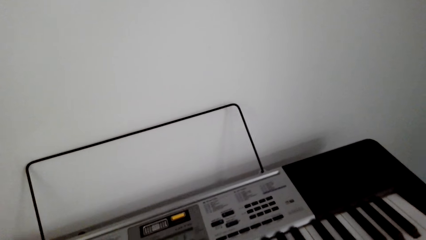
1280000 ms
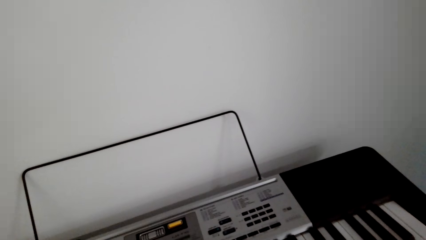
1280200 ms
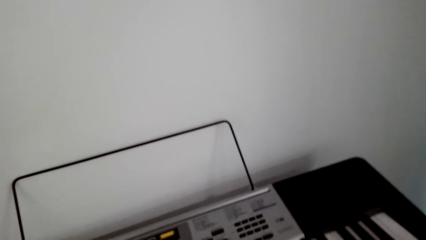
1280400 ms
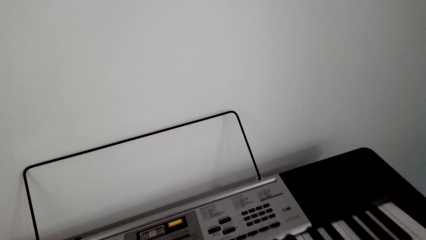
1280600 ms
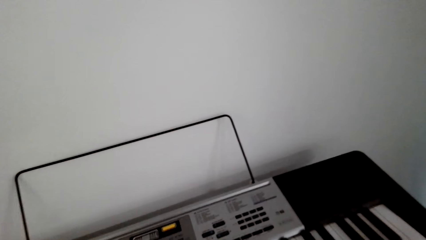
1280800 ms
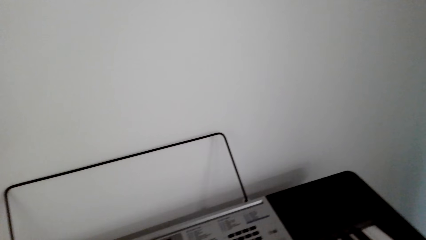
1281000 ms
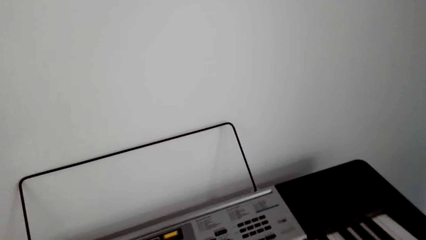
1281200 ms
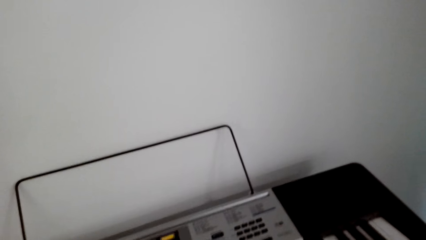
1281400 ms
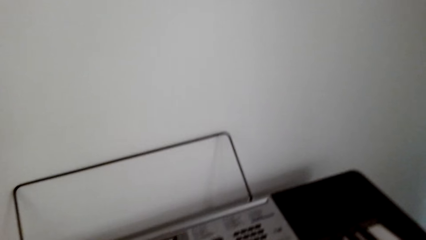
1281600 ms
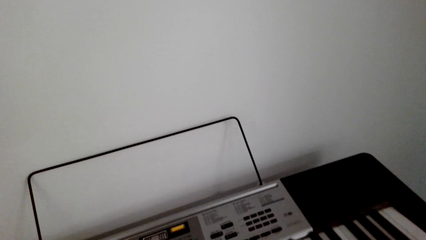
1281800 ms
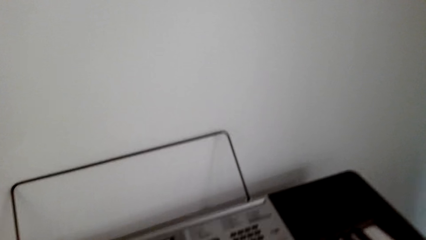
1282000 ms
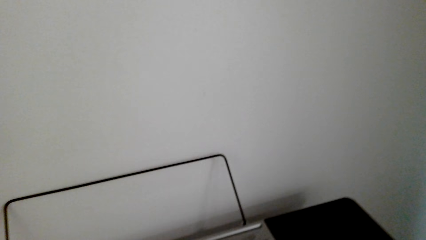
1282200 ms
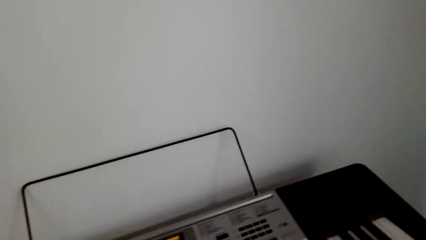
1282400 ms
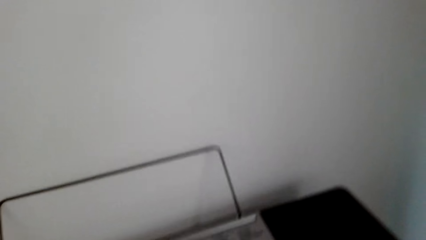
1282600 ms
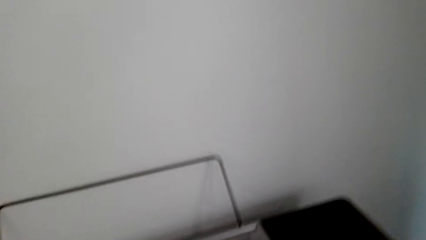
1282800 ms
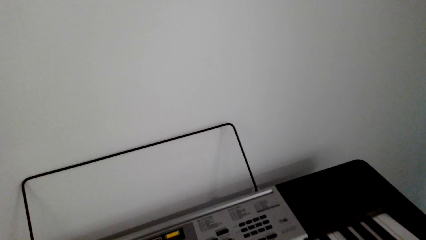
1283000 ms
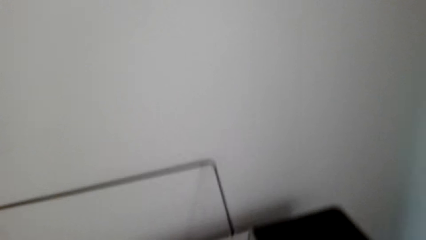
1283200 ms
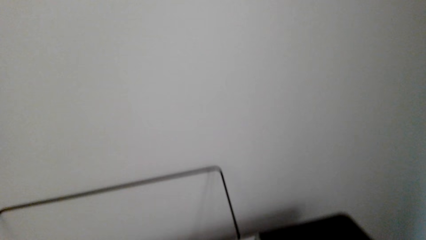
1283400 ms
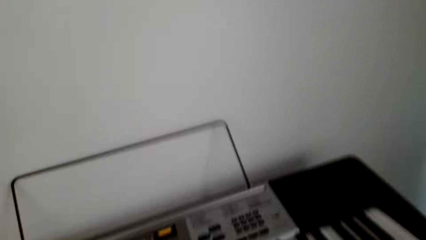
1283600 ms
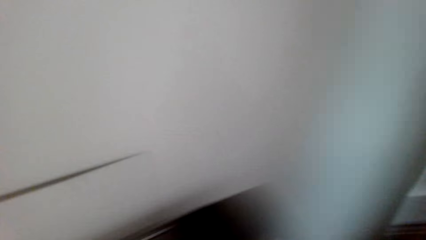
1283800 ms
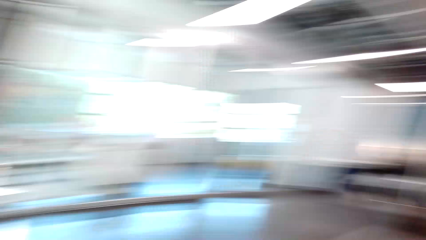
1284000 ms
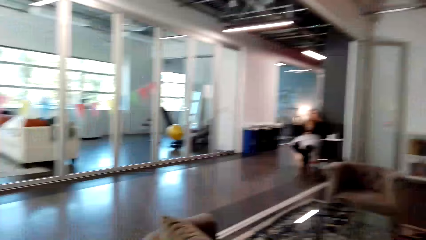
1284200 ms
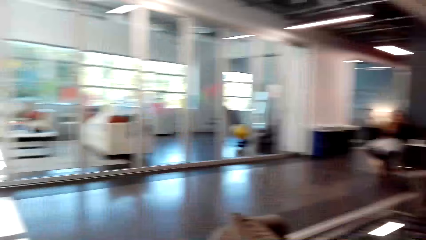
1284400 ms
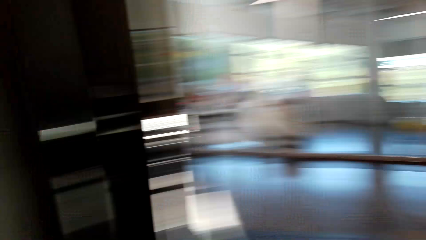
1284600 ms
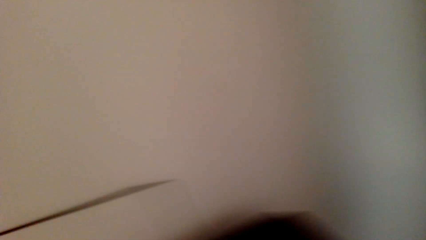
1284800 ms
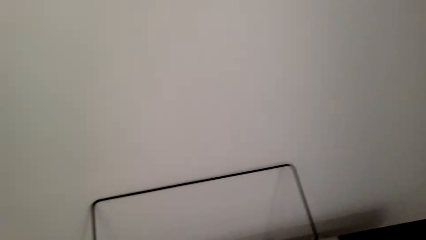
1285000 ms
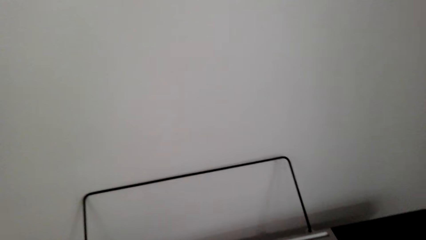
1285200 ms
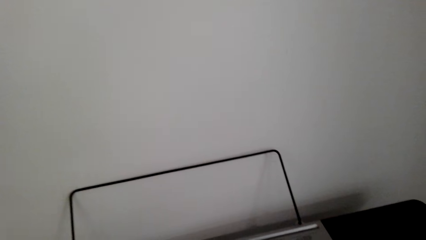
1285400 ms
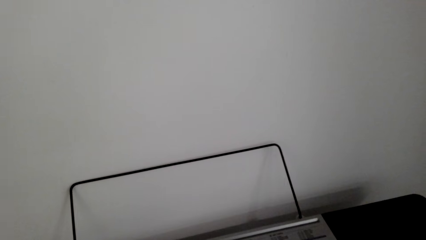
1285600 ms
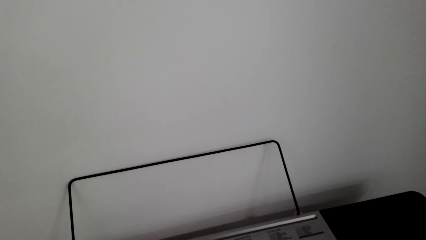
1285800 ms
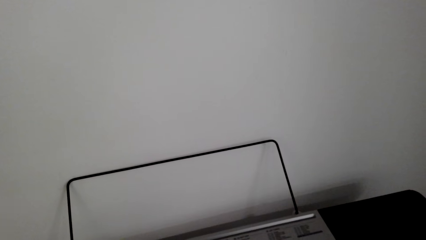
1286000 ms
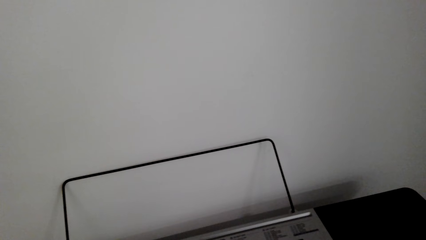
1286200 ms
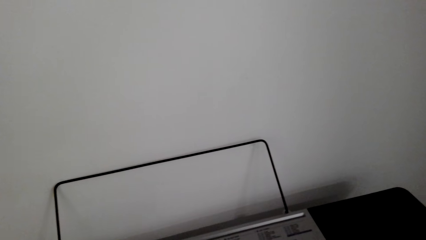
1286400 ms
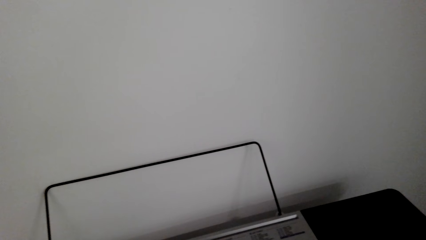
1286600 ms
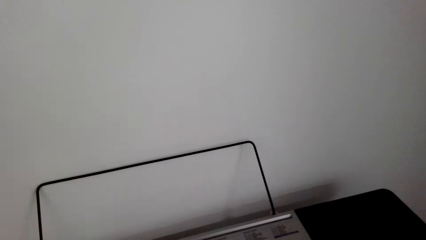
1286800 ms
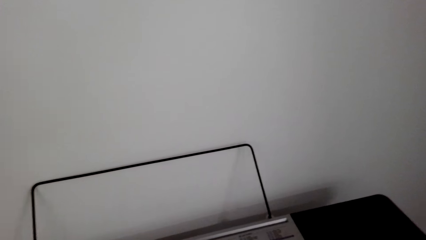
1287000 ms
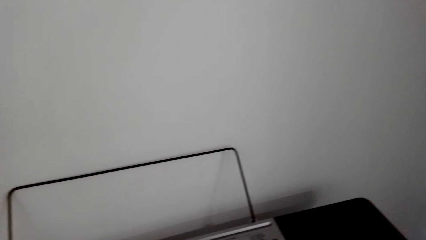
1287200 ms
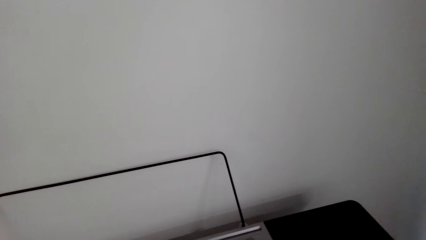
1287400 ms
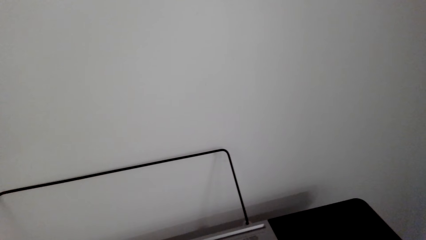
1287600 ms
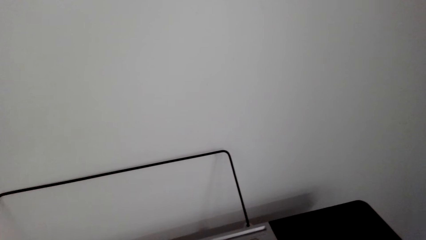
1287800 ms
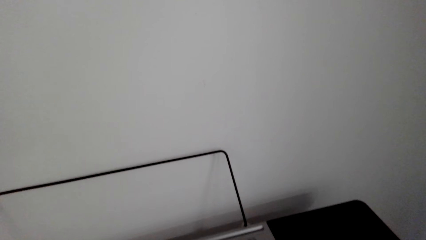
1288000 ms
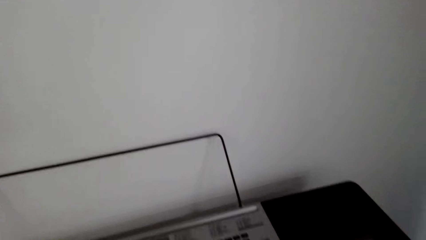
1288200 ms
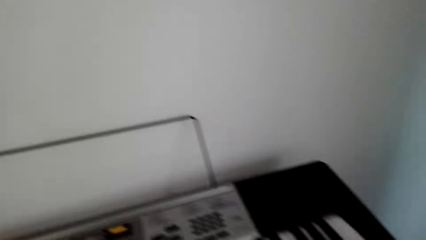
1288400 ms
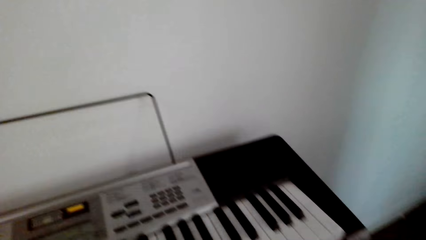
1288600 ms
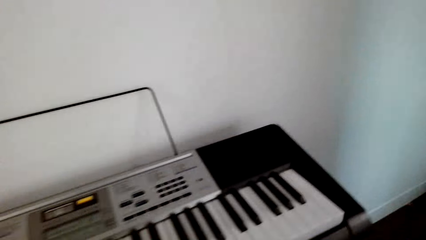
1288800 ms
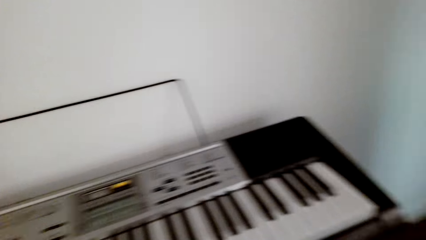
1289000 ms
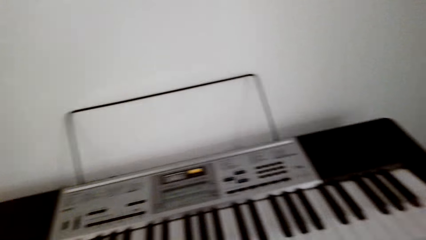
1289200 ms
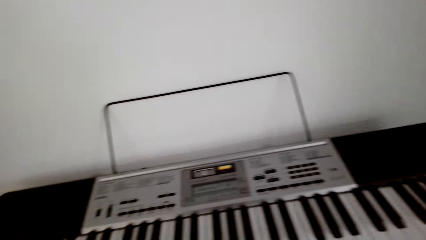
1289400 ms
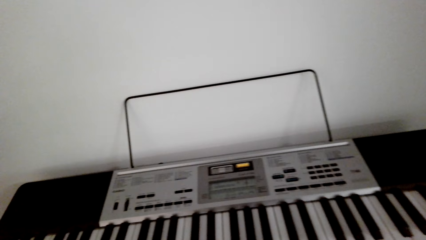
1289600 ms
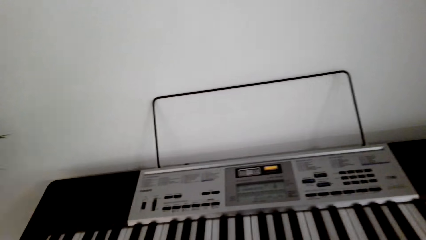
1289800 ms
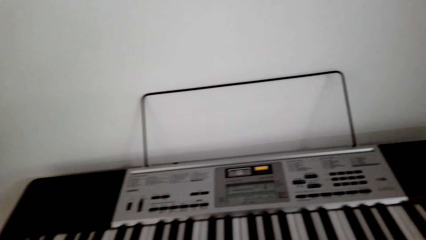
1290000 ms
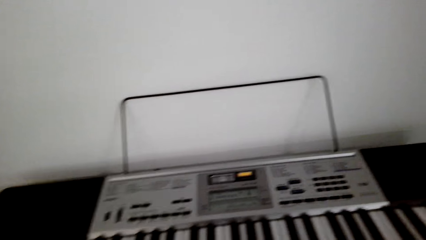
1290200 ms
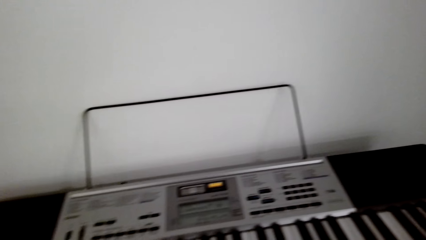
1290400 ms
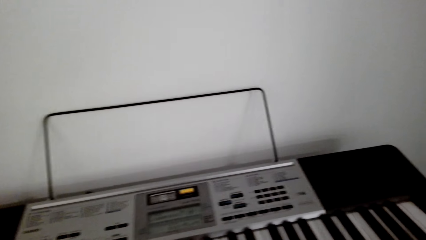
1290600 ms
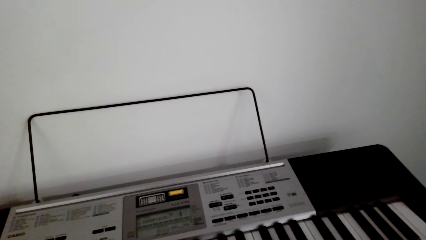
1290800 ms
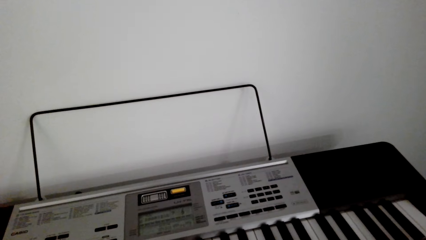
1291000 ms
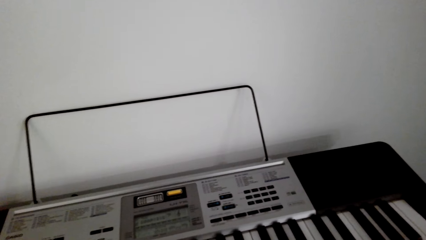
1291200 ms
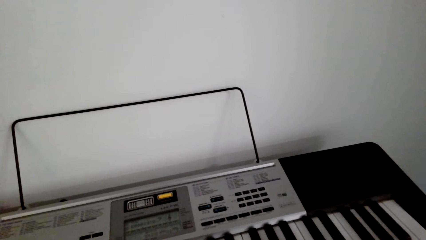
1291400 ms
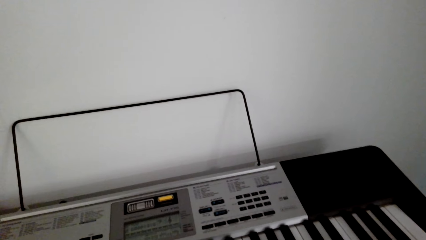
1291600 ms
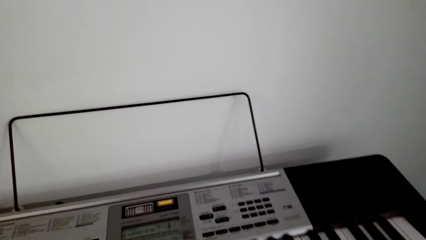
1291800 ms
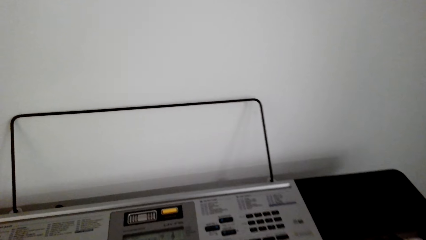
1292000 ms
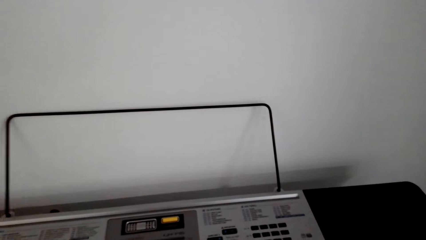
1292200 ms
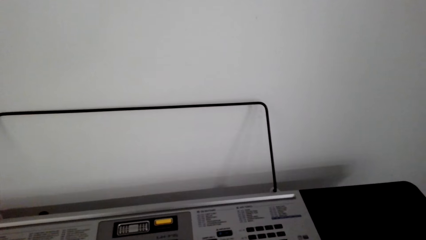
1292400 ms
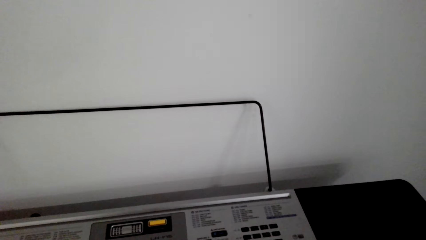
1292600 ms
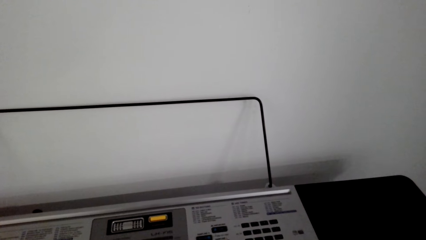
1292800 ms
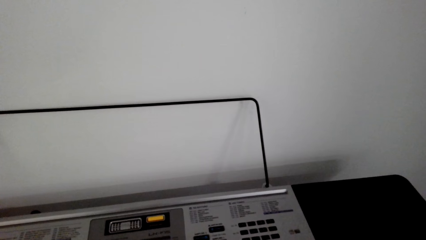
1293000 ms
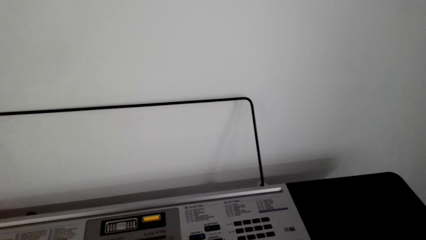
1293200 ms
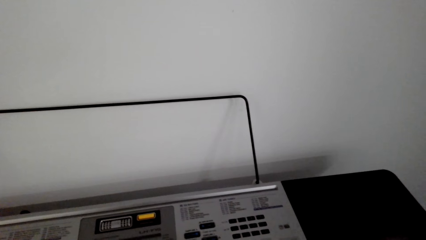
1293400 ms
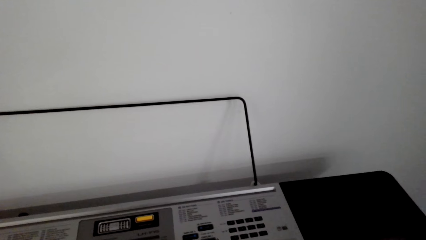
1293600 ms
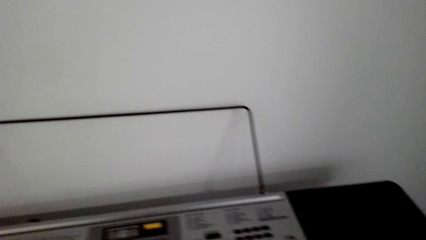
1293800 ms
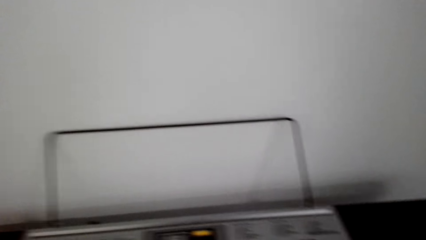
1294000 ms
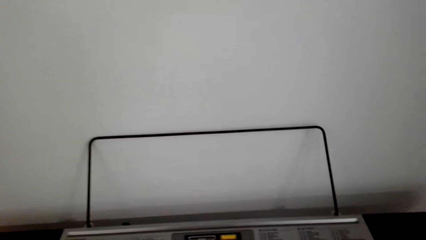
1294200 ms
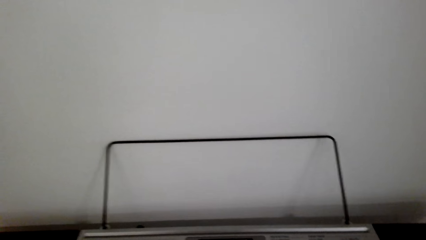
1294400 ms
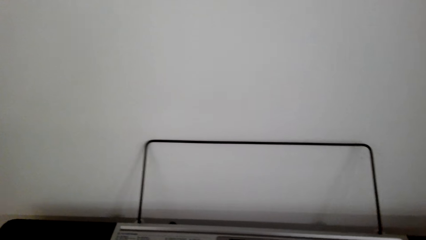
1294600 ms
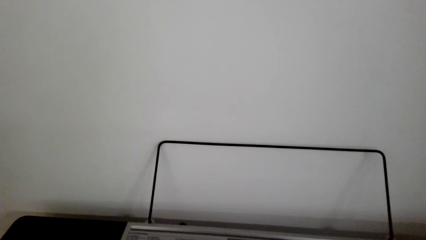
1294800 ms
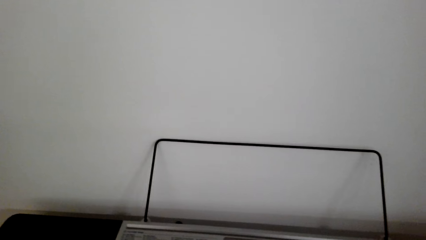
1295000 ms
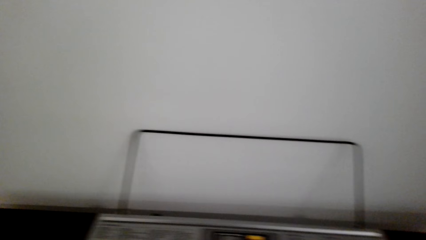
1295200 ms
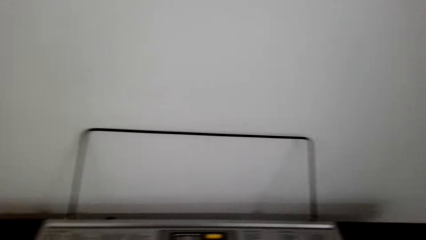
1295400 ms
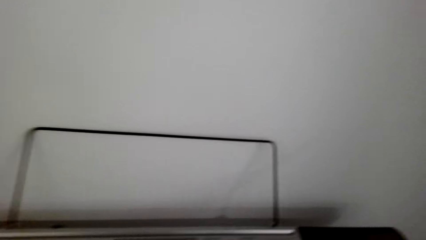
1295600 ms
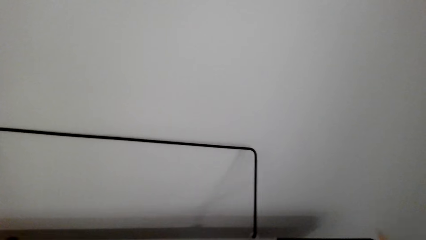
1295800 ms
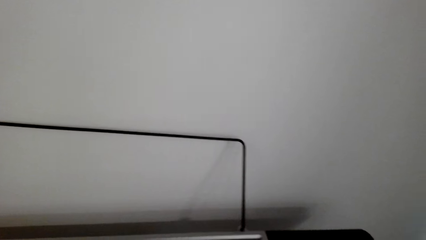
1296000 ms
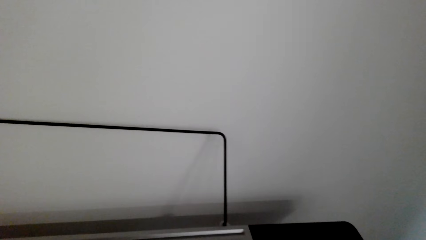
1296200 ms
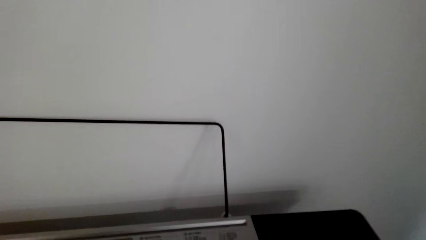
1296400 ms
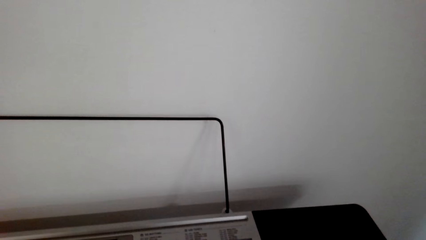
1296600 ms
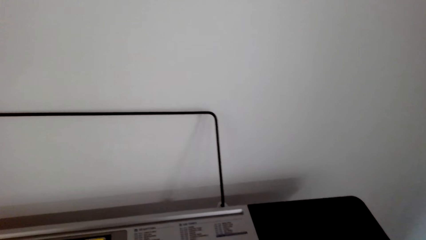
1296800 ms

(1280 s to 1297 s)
The camera wearer looks around.
